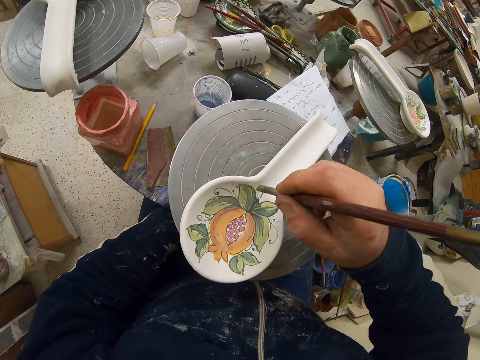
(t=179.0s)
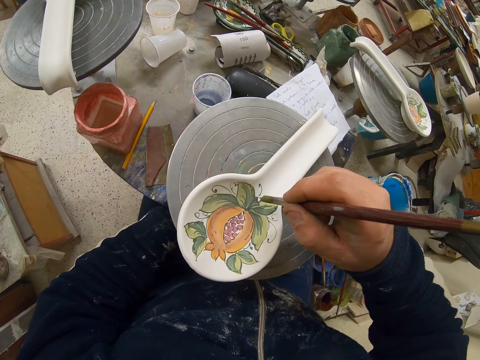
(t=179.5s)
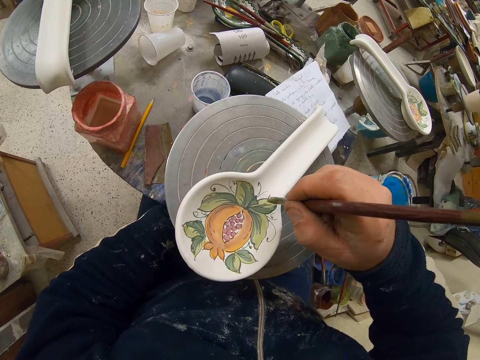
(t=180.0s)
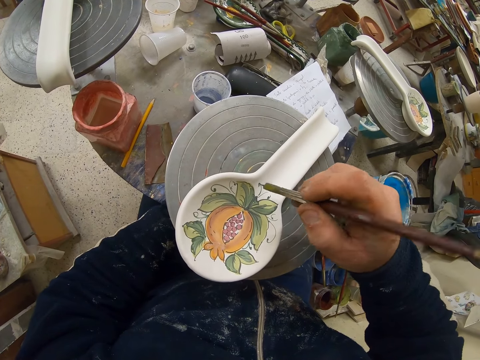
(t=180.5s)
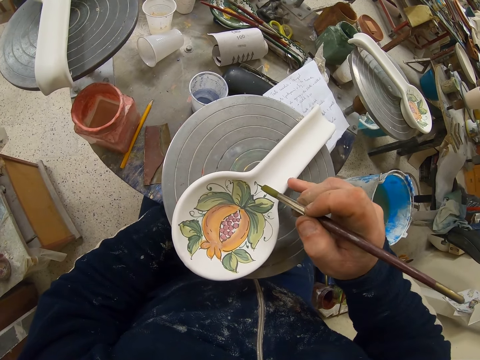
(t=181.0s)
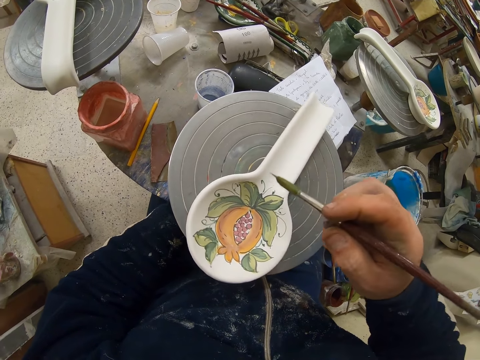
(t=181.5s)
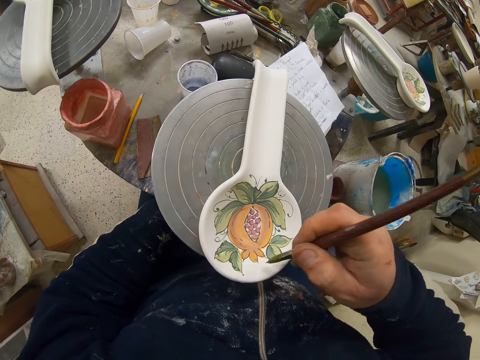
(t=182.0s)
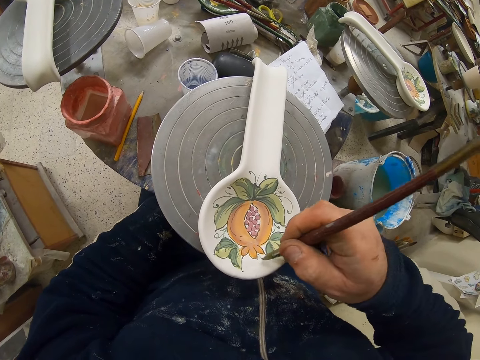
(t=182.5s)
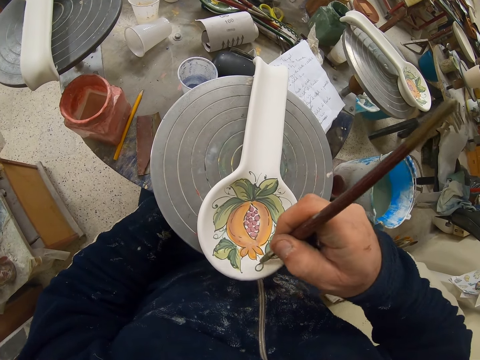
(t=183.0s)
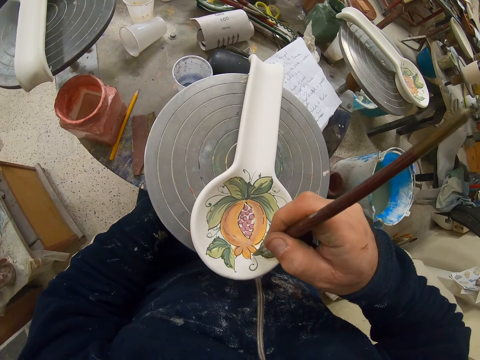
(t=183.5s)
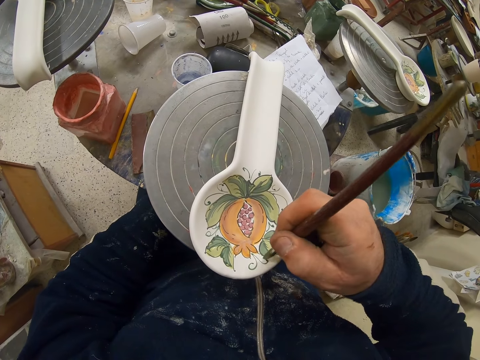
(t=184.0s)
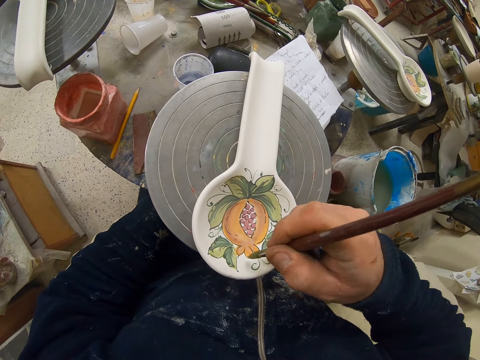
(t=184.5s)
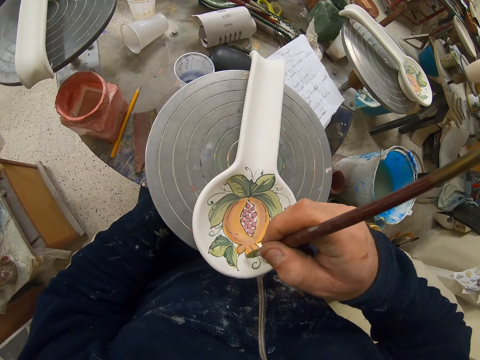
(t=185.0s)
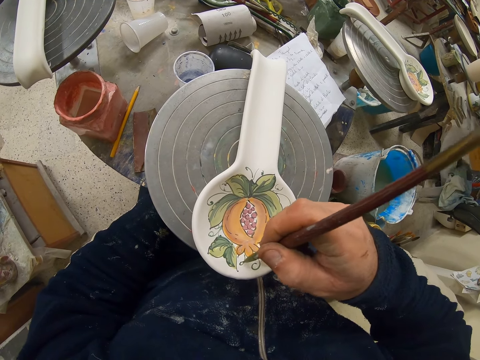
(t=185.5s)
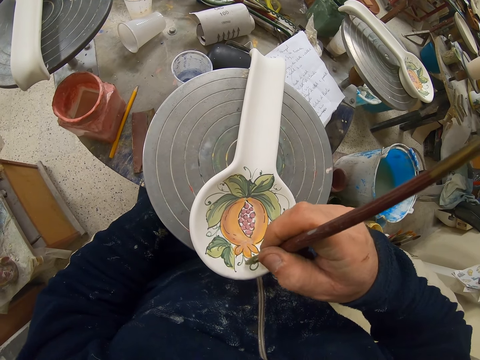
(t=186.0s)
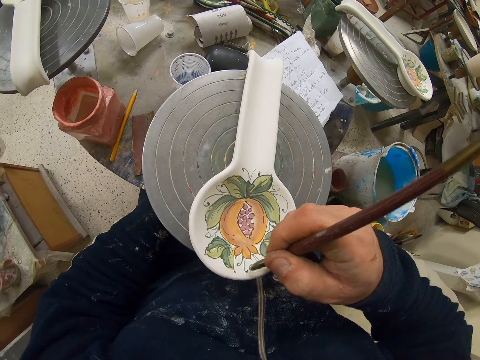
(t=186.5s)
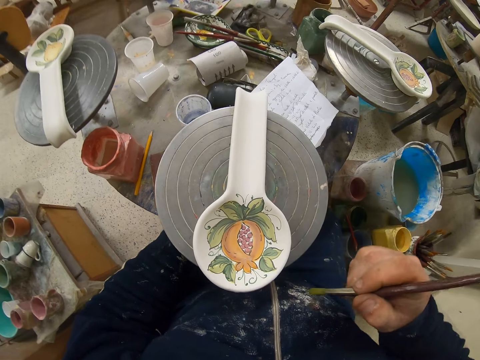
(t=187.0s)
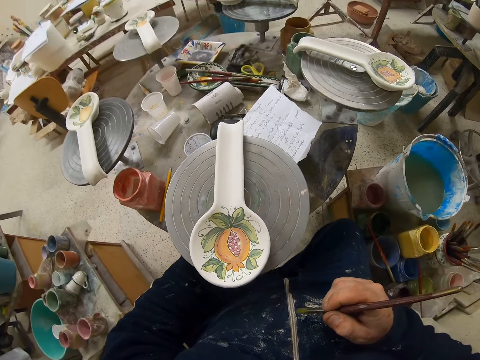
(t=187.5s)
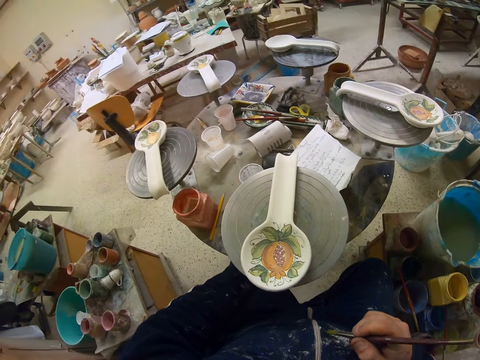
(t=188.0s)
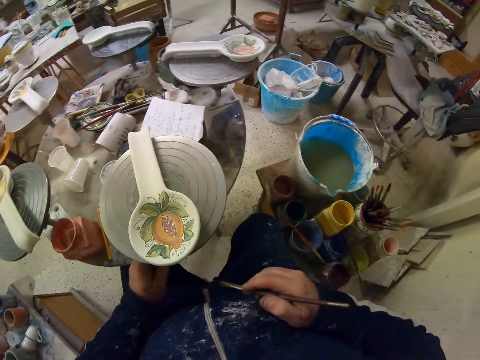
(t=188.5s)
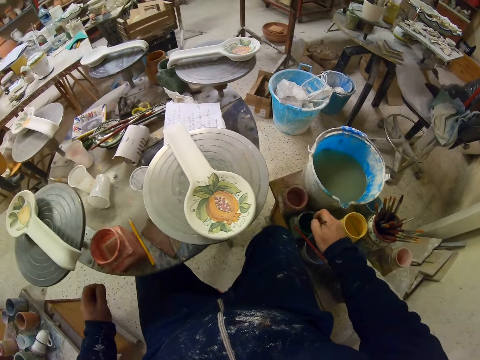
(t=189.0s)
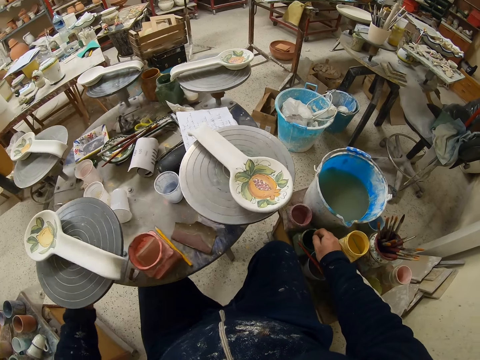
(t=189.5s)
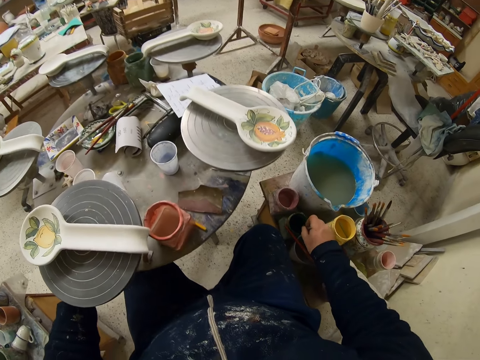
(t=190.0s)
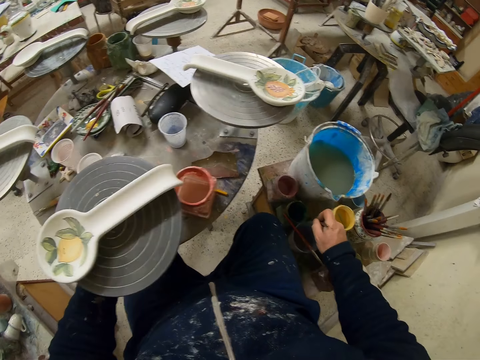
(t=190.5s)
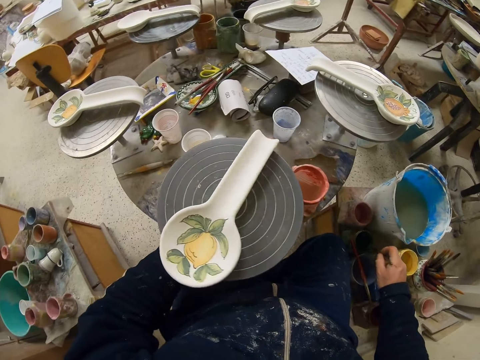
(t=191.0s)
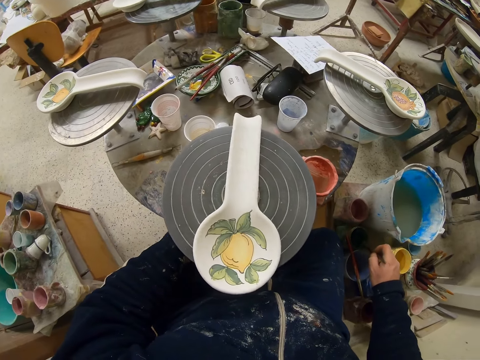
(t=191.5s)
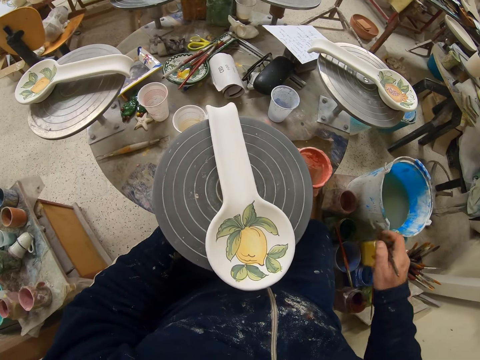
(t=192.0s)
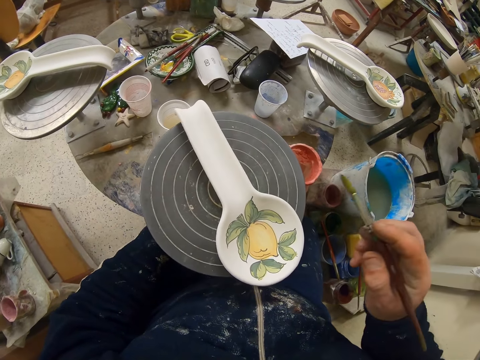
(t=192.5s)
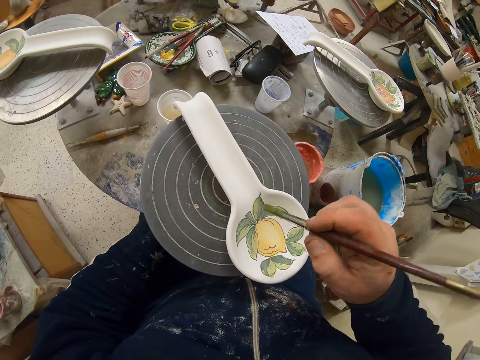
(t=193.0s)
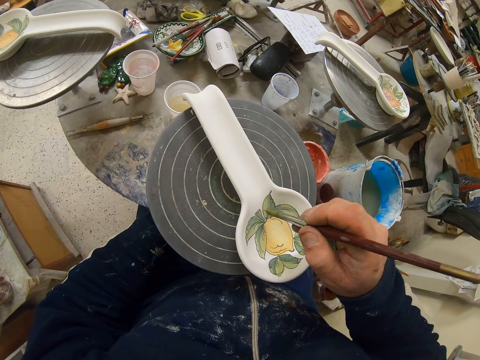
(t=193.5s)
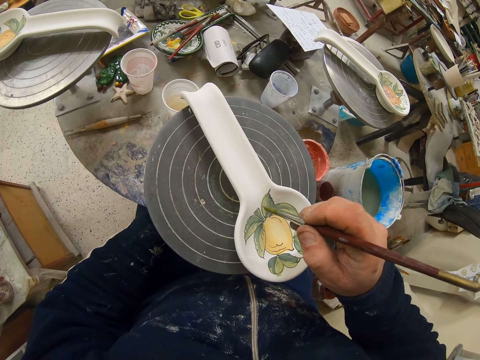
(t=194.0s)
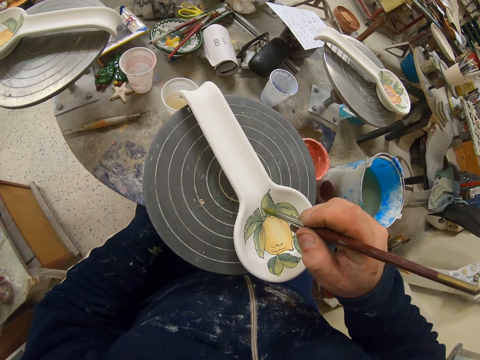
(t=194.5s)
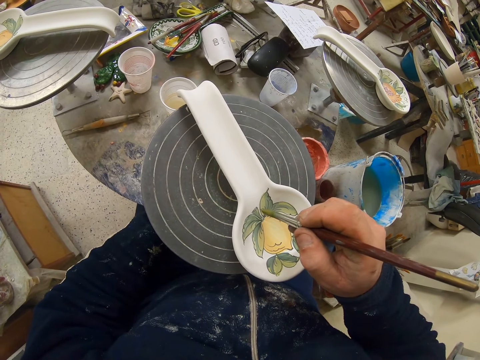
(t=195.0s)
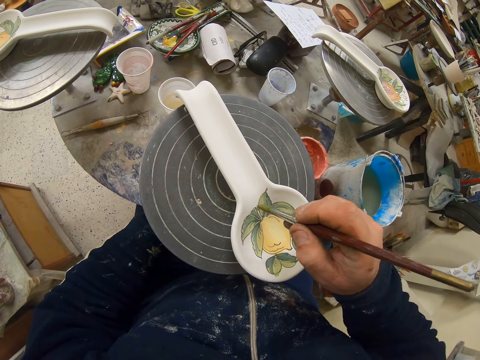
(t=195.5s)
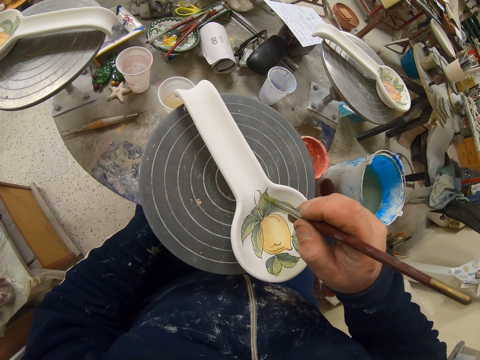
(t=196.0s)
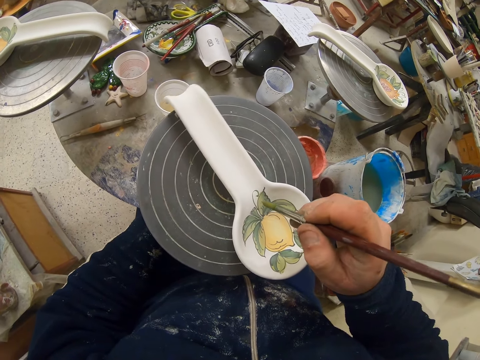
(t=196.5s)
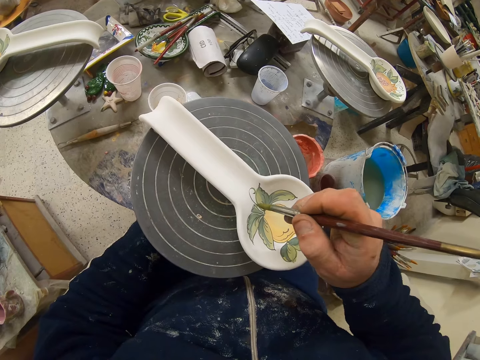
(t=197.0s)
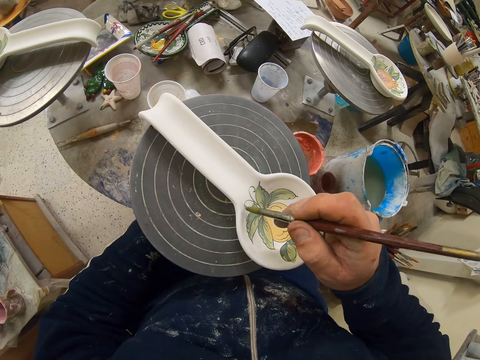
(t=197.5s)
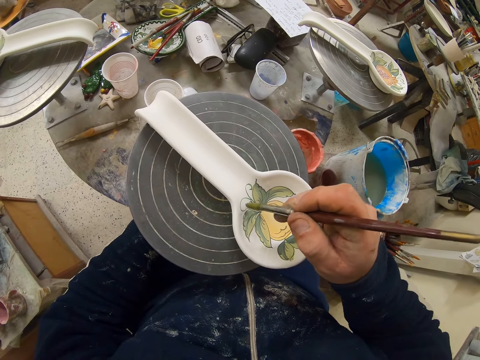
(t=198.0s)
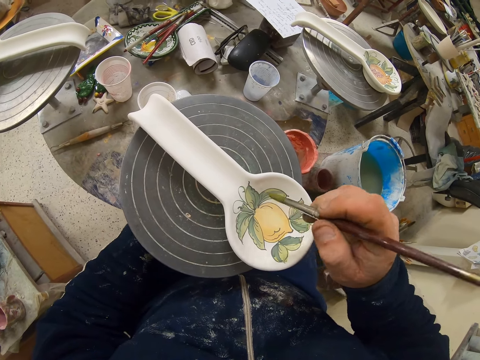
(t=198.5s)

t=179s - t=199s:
The camera wearer decorates the plate or spoon with the paint brush. They turn the table. They decorate the plate with the paint brush. They turn the table. They dip the paint brush in the paint can. They decorate the plate with the paint brush.

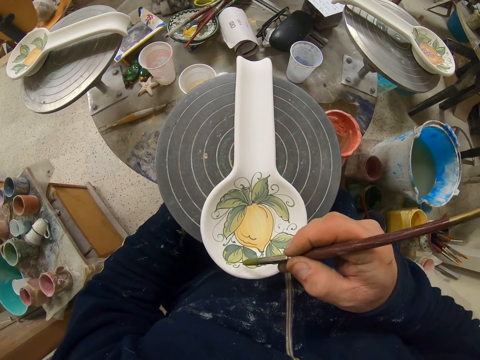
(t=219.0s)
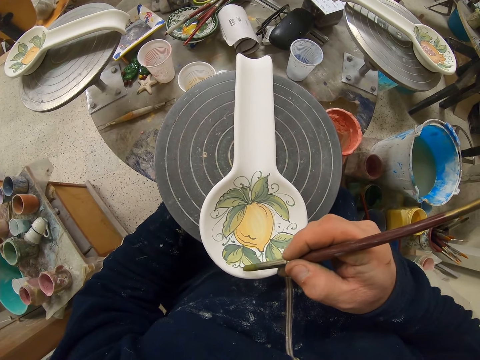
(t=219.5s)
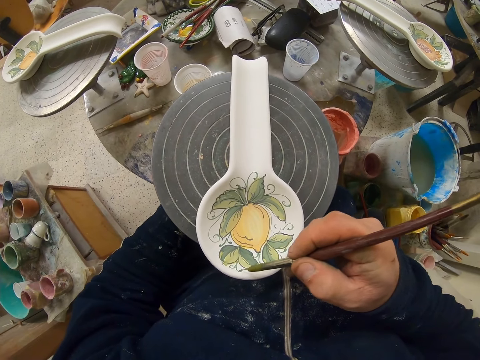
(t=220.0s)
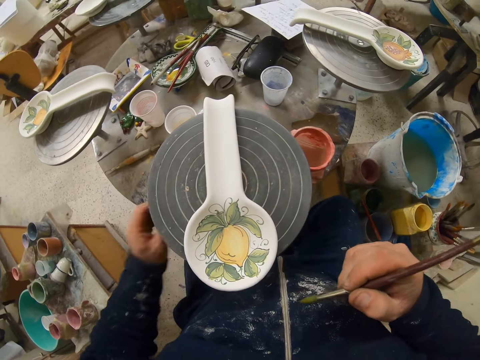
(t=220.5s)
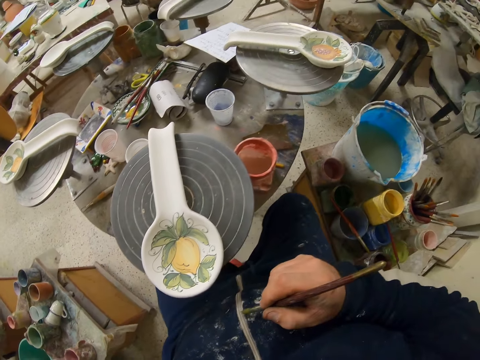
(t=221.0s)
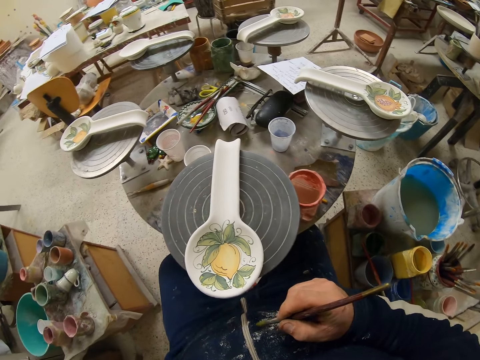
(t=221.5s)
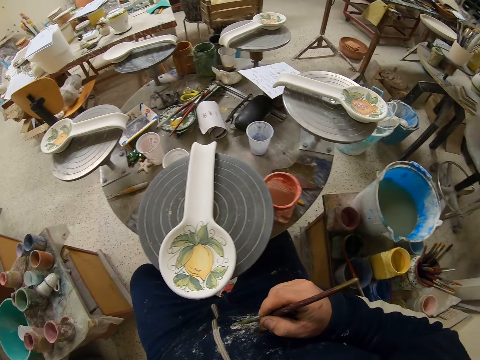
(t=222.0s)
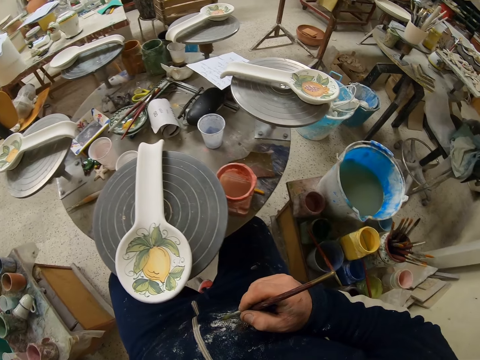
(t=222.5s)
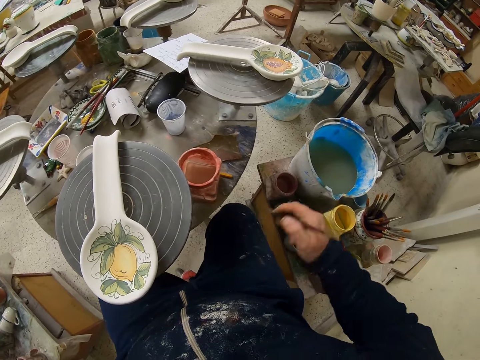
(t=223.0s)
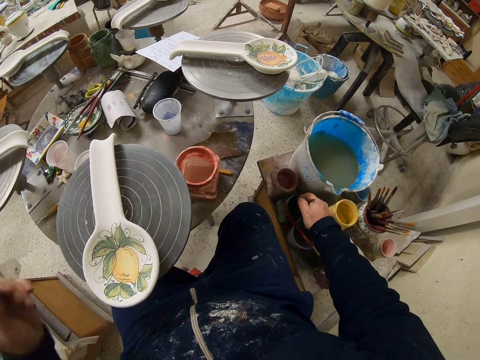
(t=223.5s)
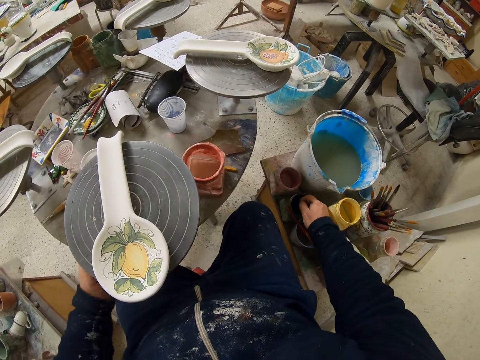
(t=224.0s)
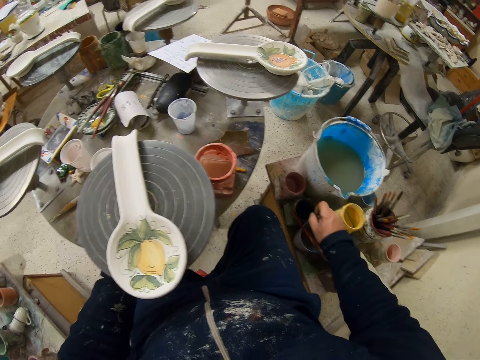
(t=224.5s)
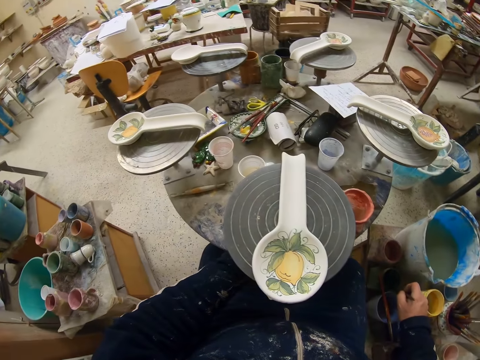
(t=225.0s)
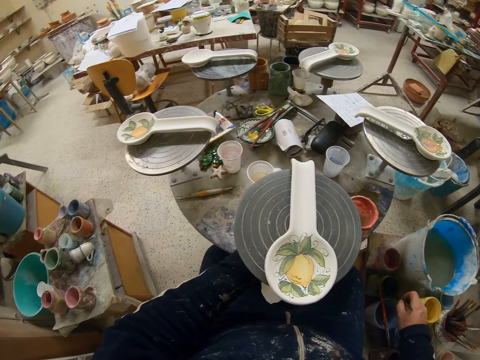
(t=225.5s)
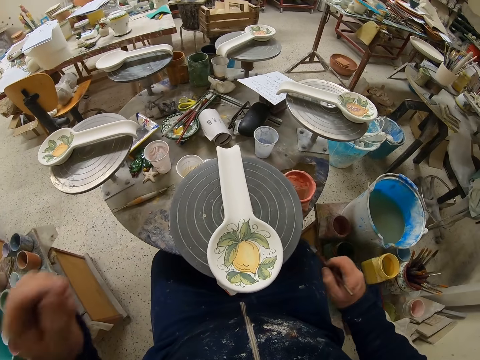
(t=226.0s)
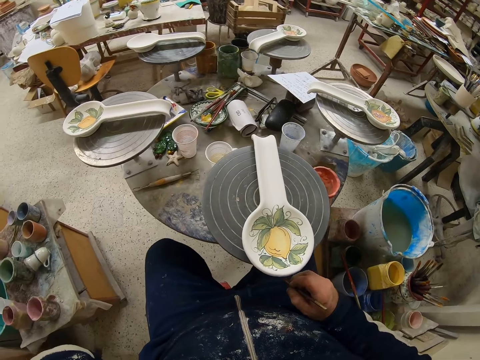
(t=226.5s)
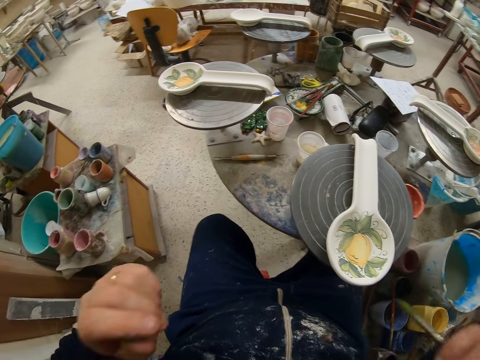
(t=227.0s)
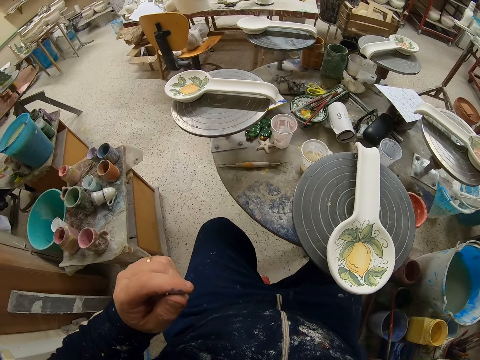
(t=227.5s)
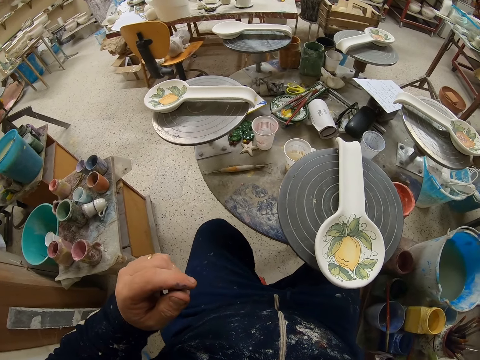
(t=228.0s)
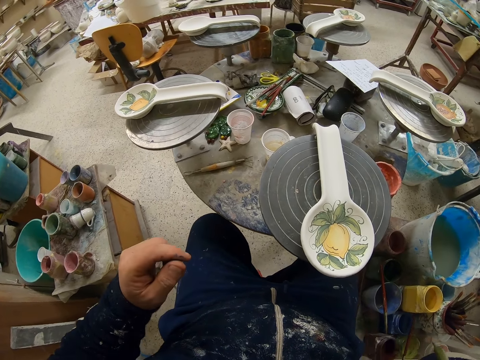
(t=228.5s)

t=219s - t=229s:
The camera wearer turns with the chair. They raise a hand. They dip the paint brush in the paint can. They turn the table.
